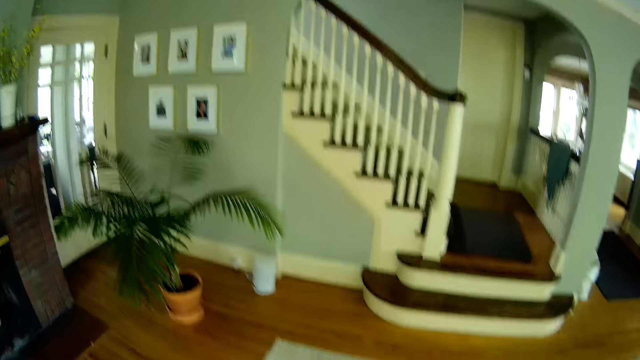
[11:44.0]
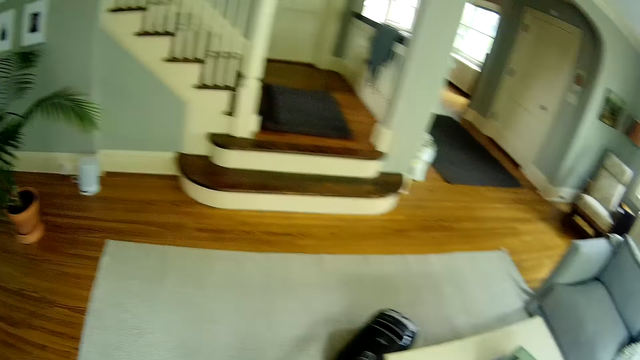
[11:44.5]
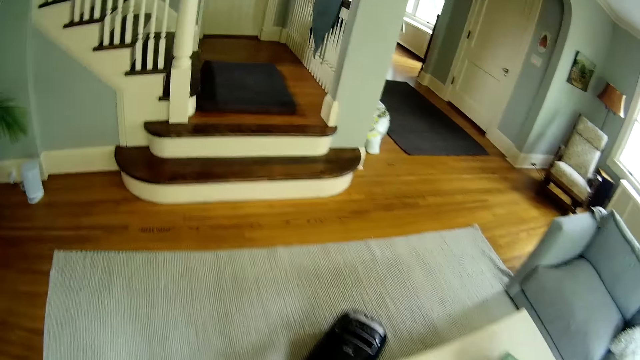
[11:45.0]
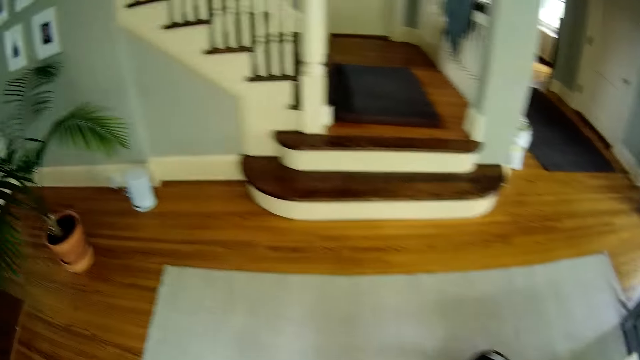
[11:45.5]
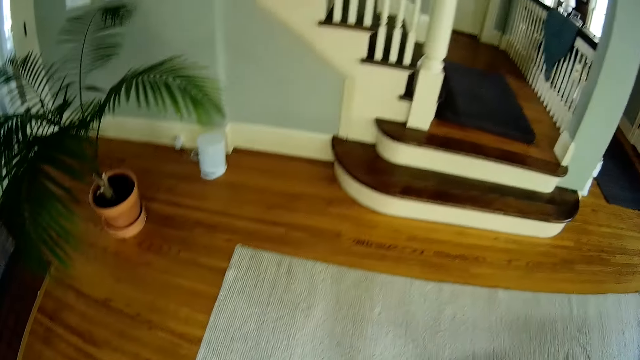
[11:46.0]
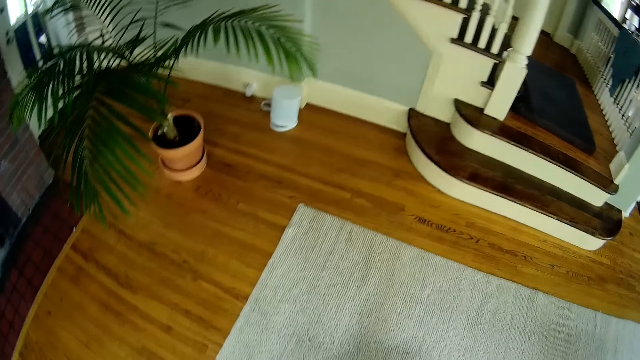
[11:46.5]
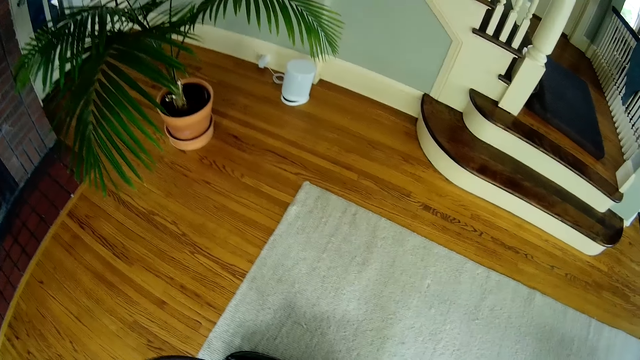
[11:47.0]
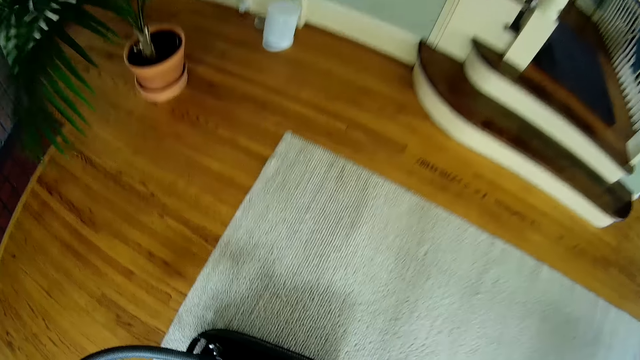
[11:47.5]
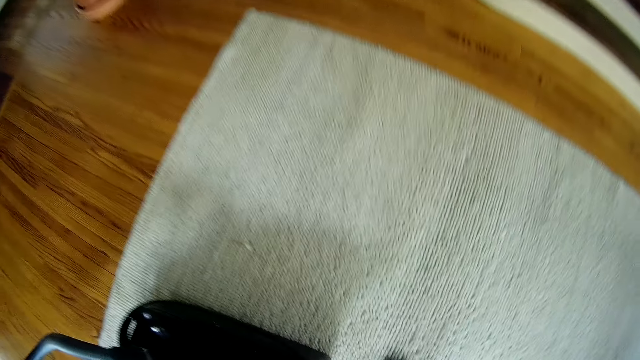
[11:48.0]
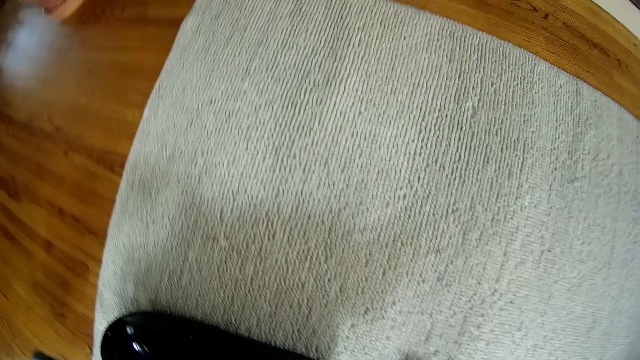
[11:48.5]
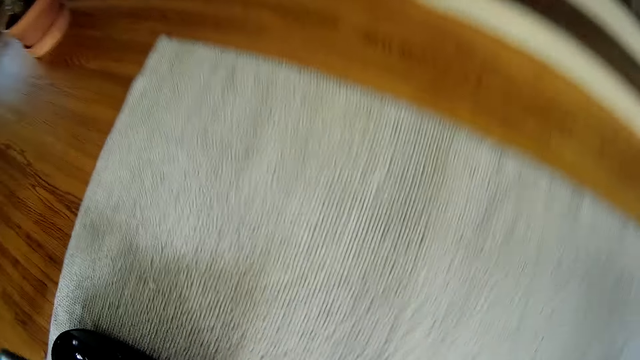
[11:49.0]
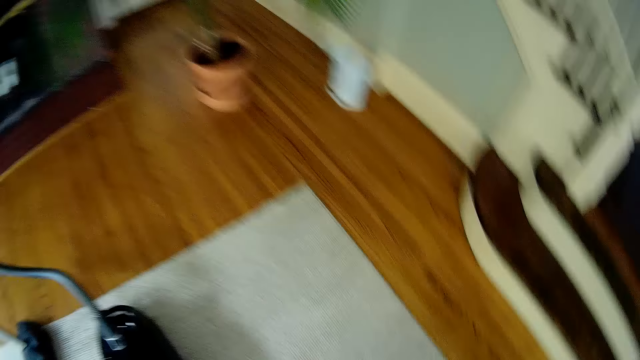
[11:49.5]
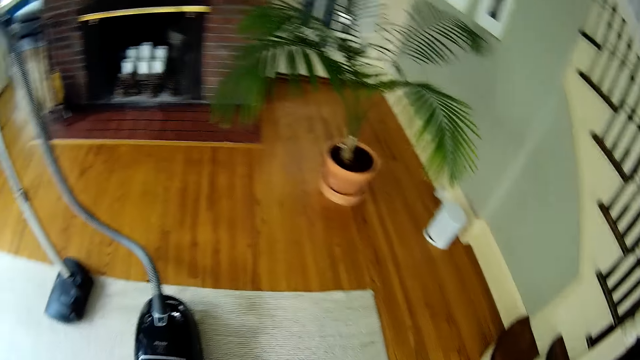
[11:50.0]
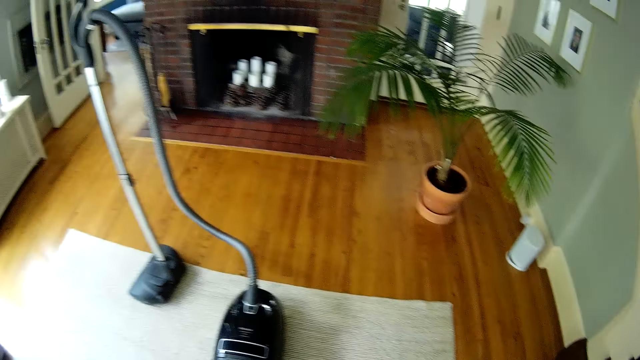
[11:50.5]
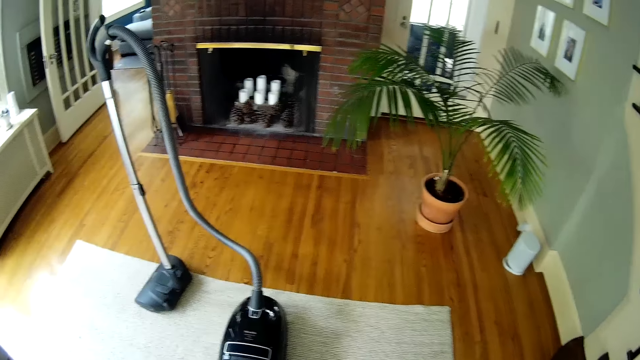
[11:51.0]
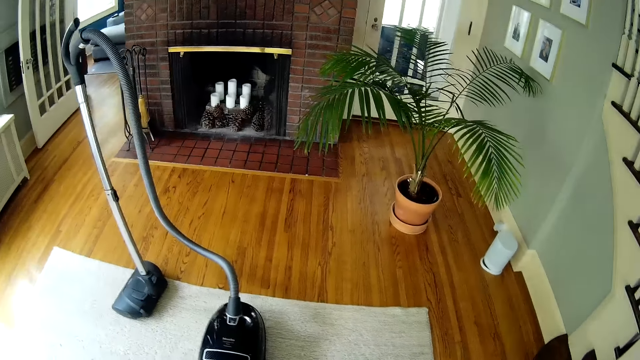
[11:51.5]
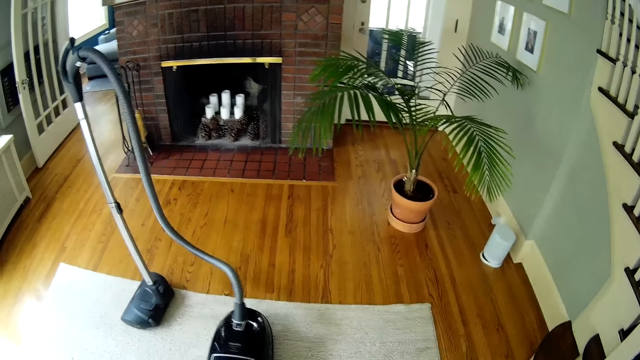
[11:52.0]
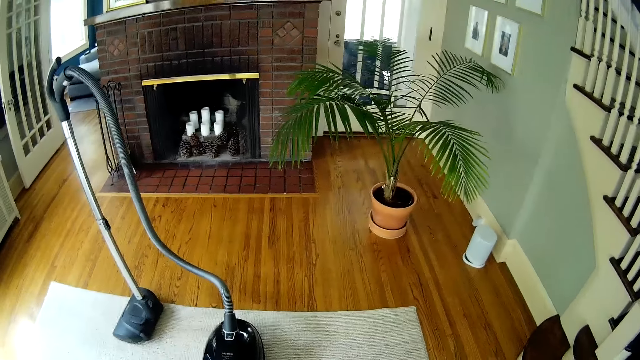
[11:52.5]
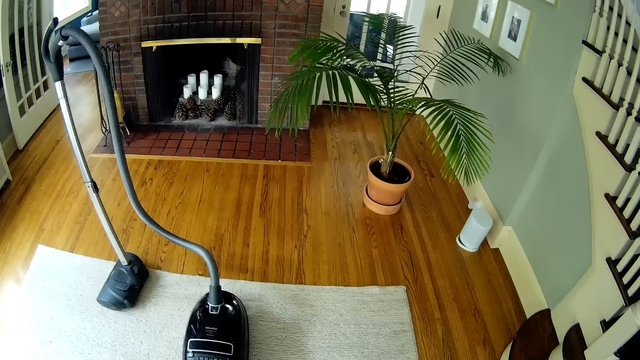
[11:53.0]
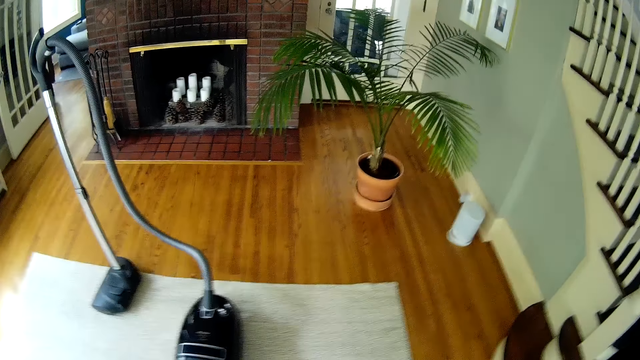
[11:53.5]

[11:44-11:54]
The camera wearer fixes the vacuum cleaner.

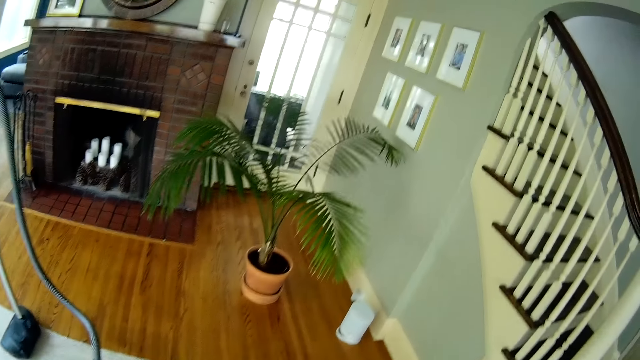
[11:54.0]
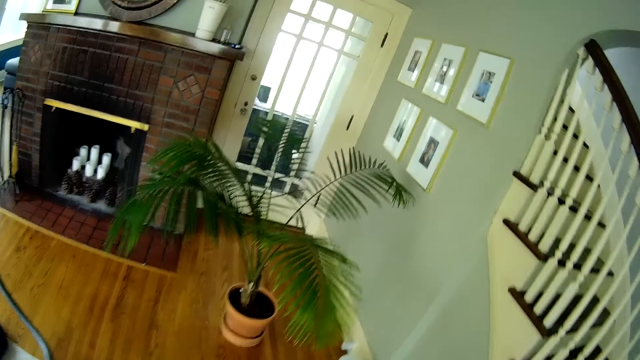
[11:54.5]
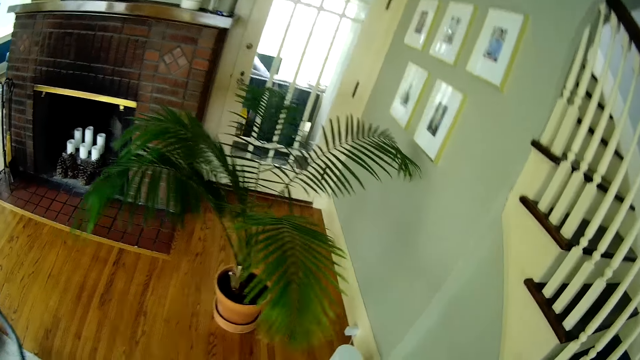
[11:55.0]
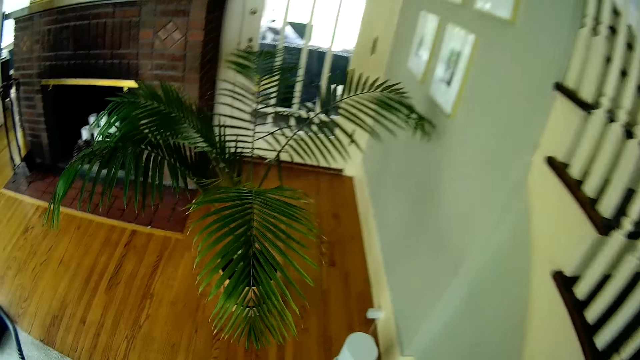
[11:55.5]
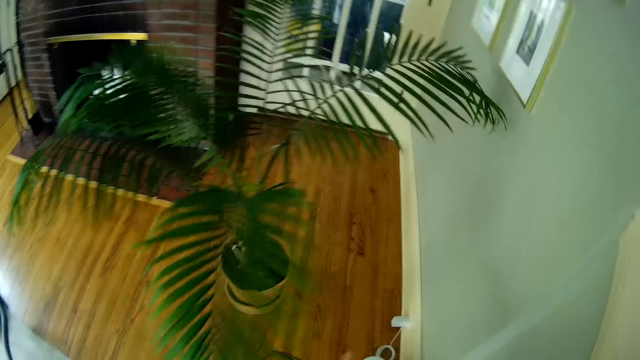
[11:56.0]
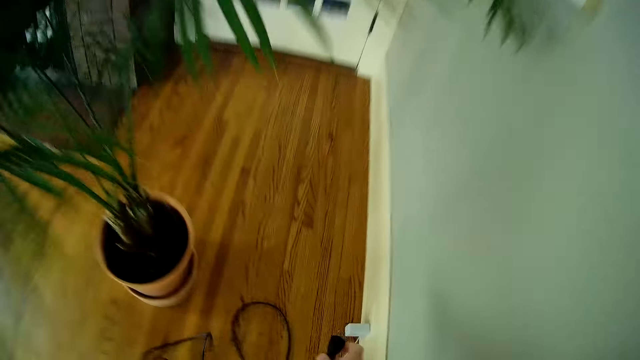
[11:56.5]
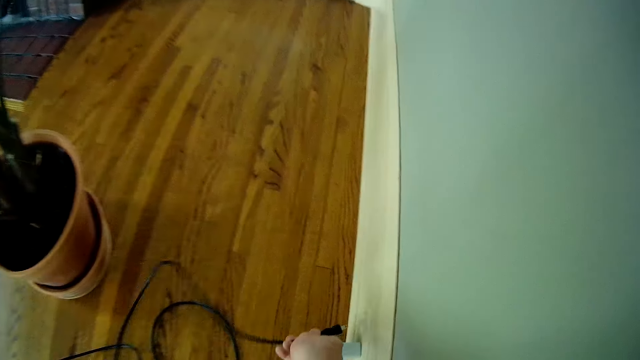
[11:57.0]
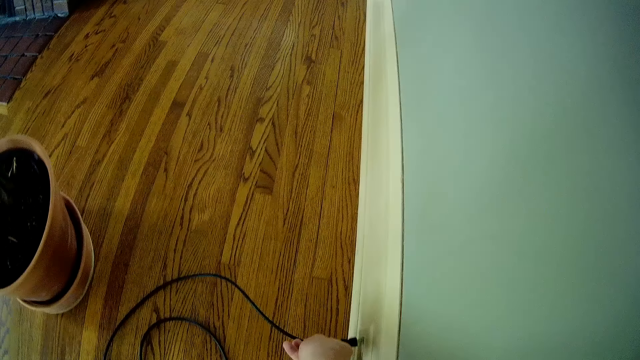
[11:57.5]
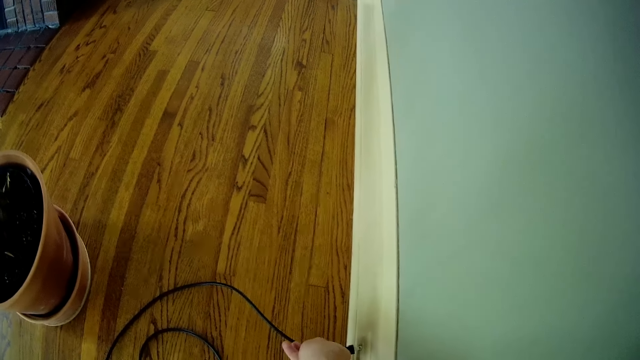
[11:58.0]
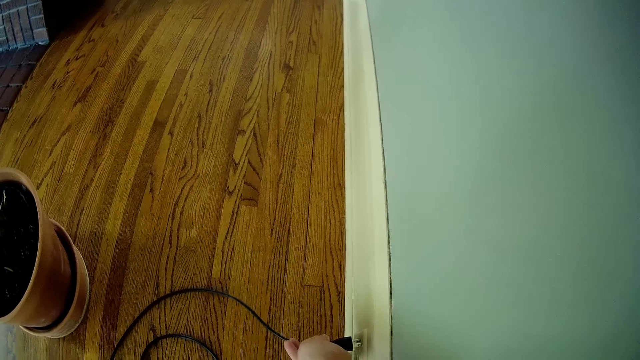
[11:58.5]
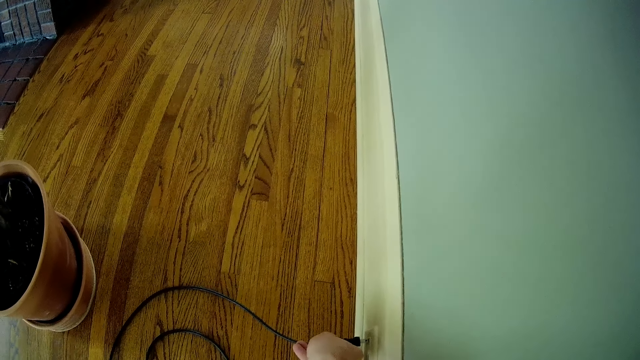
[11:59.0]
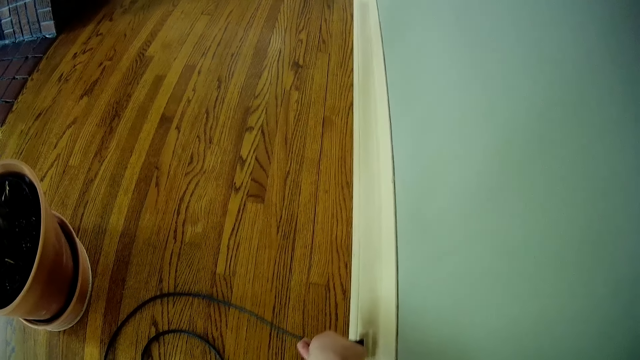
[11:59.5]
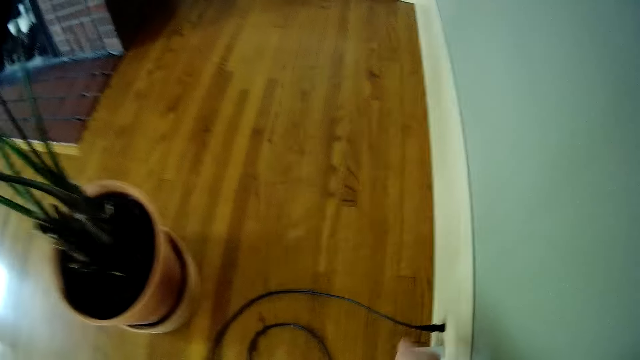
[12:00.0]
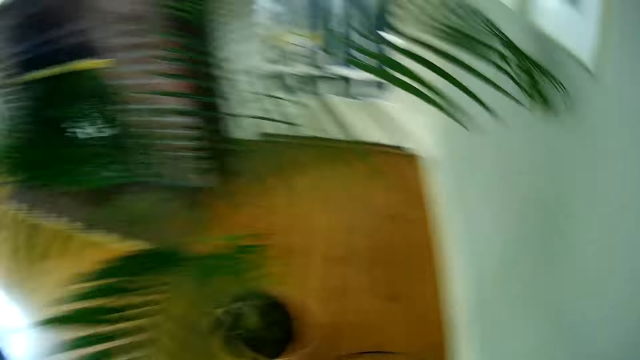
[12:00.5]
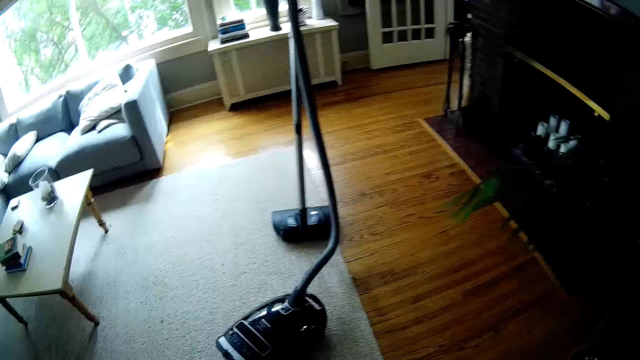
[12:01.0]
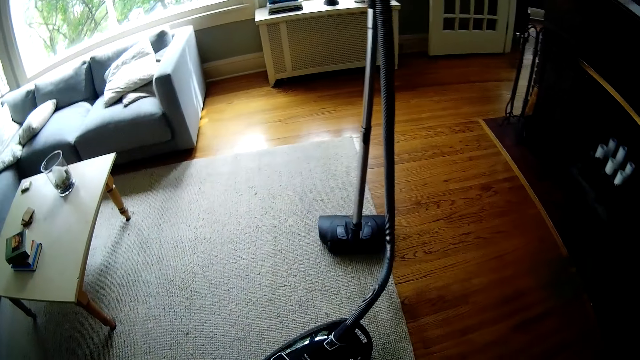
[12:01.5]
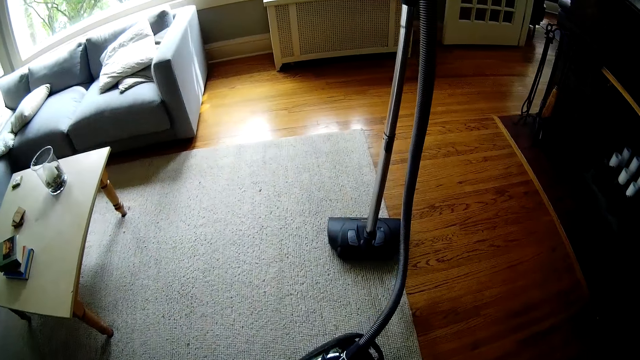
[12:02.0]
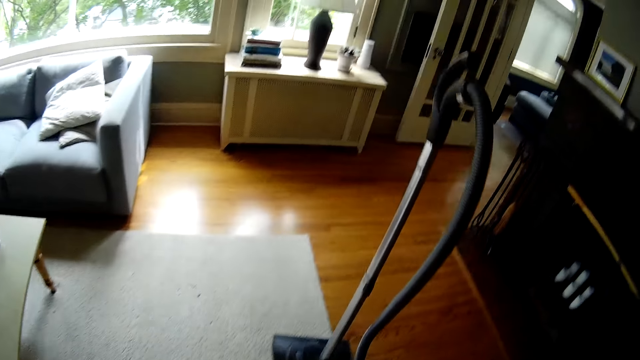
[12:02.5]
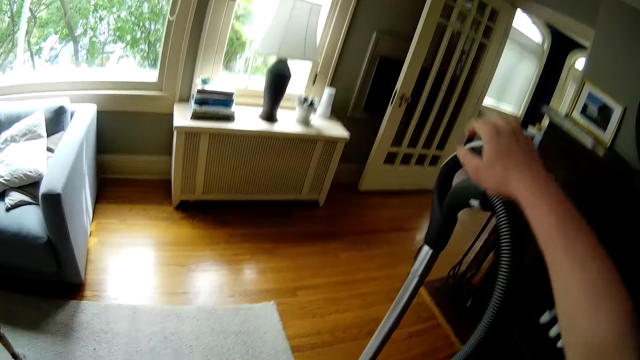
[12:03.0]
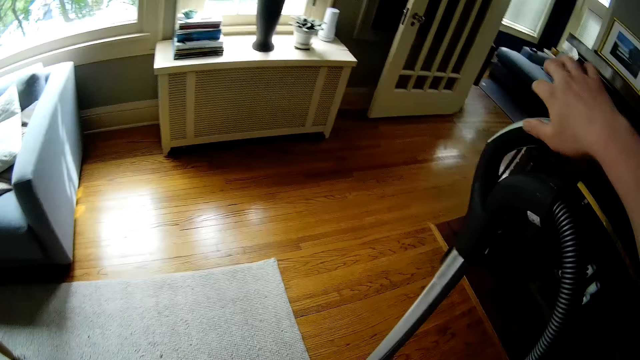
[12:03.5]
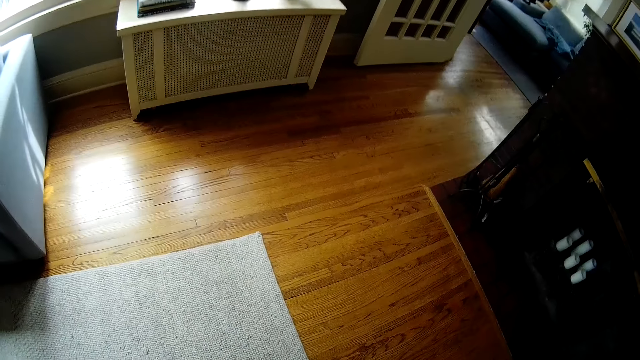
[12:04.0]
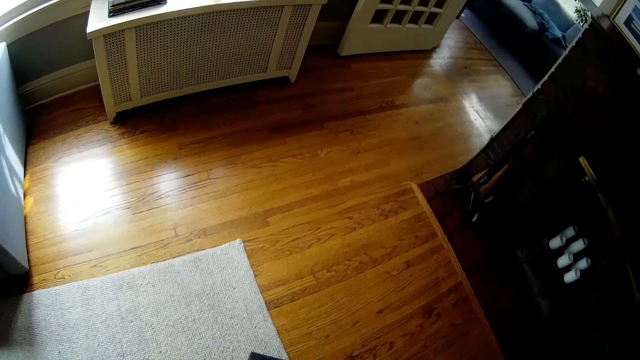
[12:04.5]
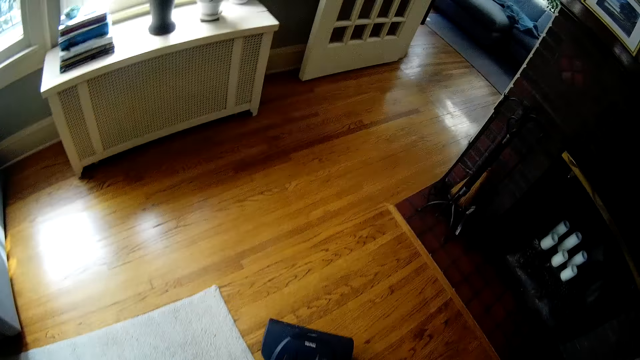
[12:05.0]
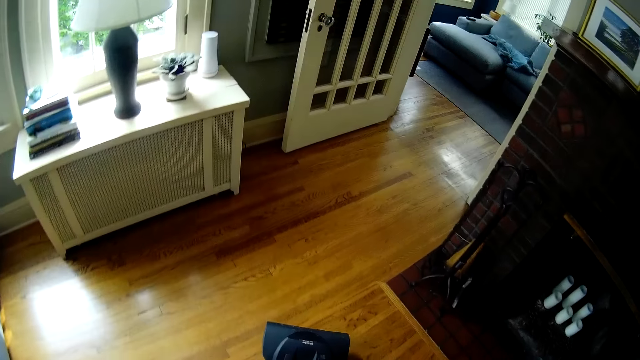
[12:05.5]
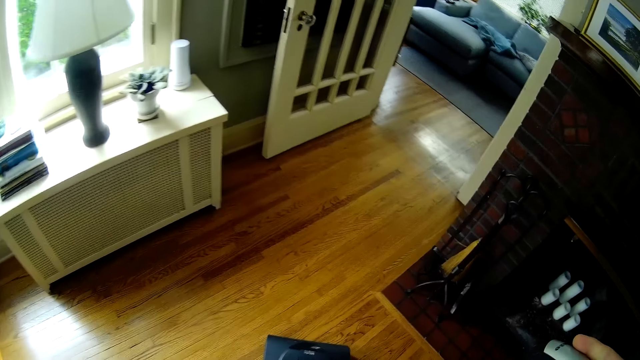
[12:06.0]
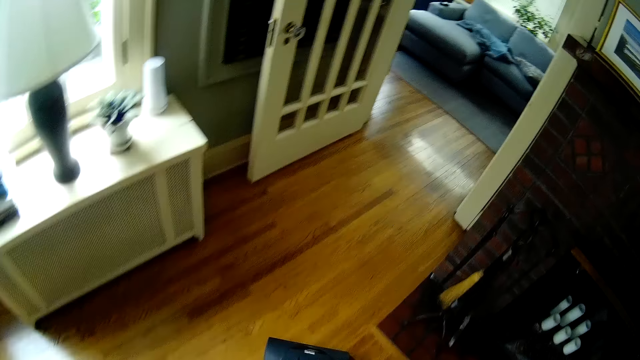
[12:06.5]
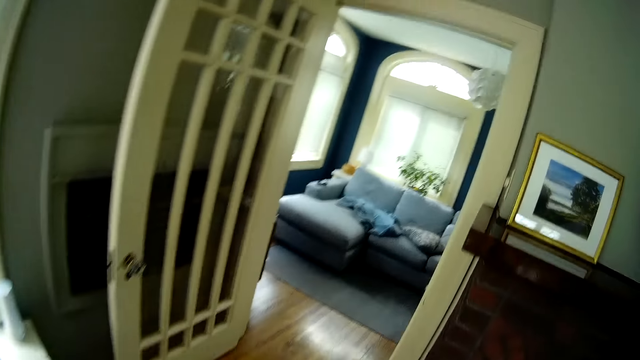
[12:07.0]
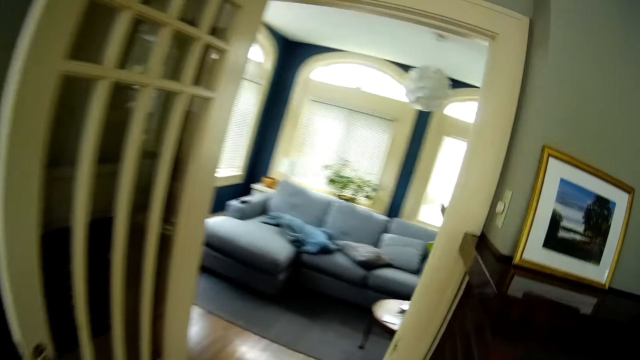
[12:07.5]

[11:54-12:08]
The camera wearer plugs a cable to a socket on a wall with his right hand. He places his hands on the vacuum cleaner. He sweeps the floor with the vacuum cleaner in his right hand.
